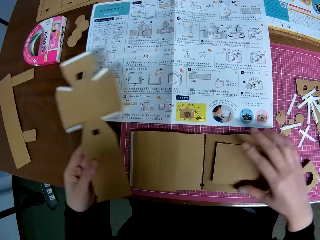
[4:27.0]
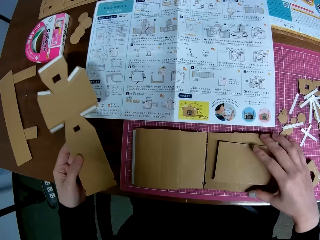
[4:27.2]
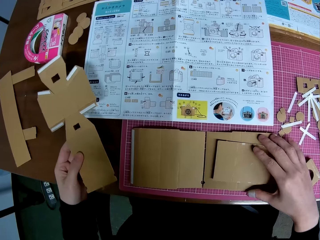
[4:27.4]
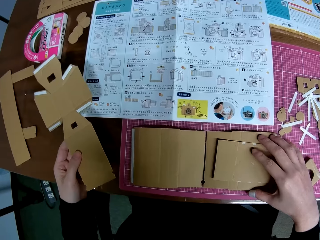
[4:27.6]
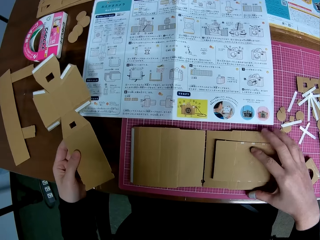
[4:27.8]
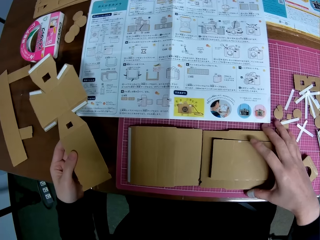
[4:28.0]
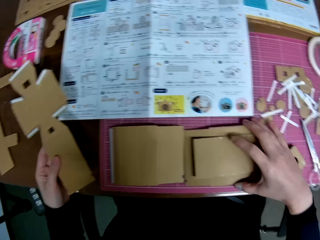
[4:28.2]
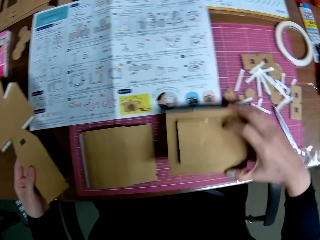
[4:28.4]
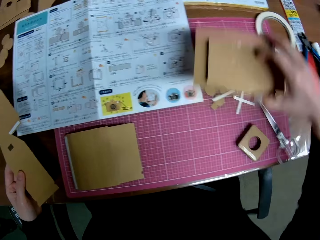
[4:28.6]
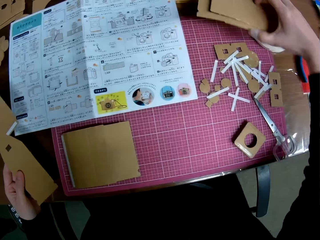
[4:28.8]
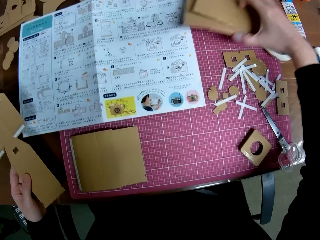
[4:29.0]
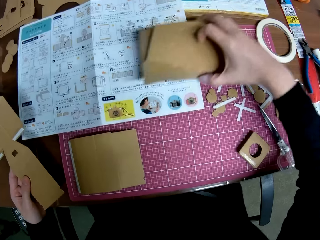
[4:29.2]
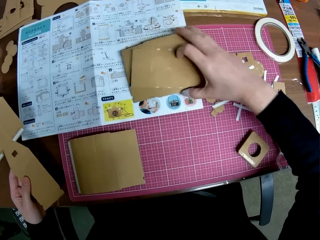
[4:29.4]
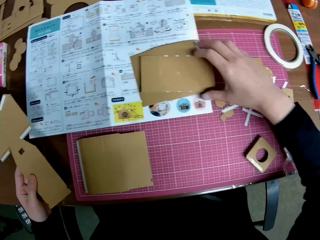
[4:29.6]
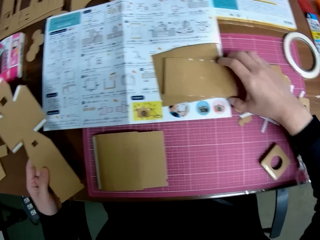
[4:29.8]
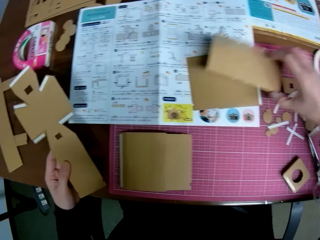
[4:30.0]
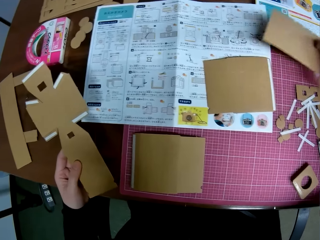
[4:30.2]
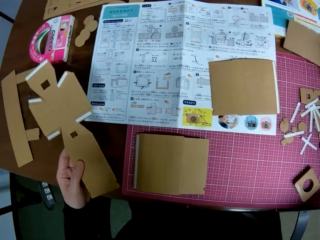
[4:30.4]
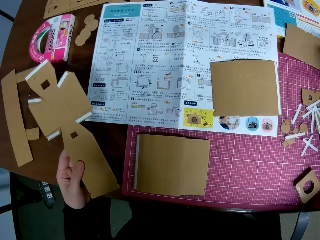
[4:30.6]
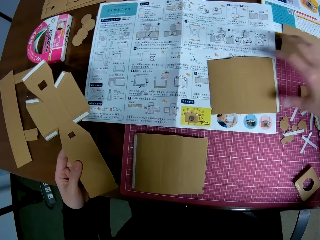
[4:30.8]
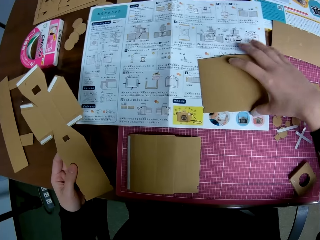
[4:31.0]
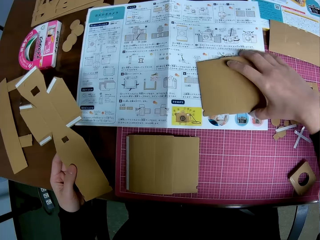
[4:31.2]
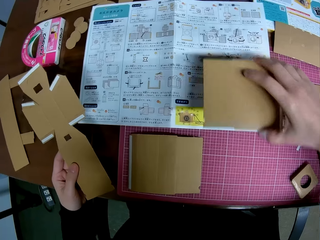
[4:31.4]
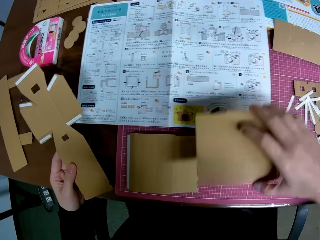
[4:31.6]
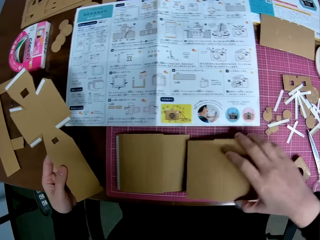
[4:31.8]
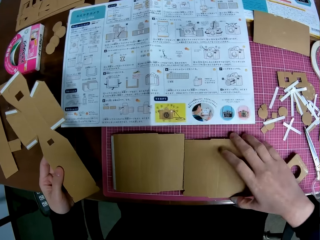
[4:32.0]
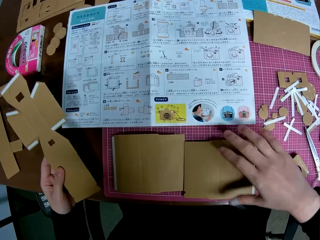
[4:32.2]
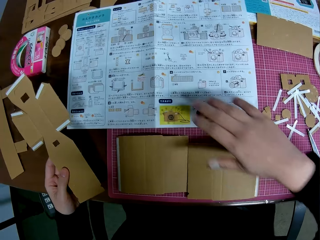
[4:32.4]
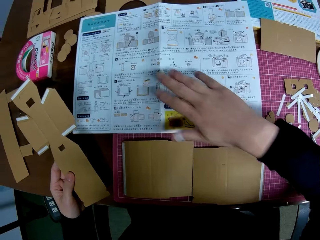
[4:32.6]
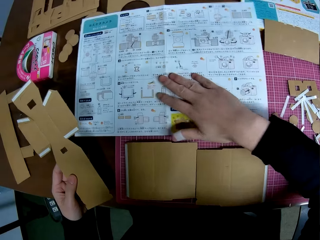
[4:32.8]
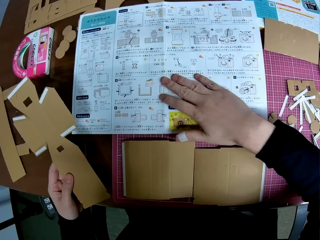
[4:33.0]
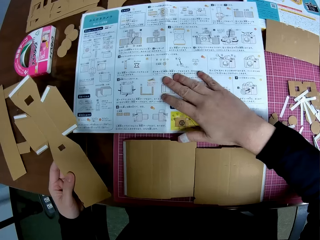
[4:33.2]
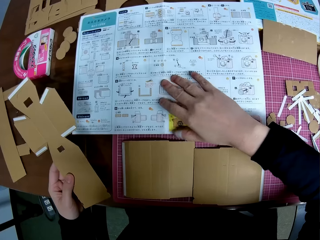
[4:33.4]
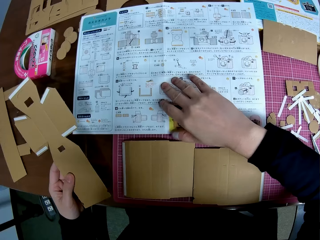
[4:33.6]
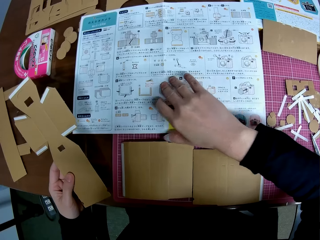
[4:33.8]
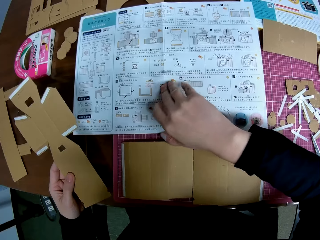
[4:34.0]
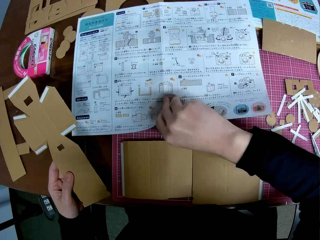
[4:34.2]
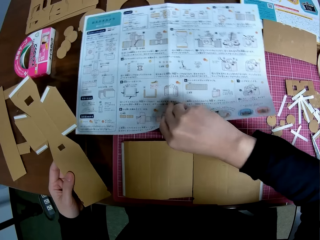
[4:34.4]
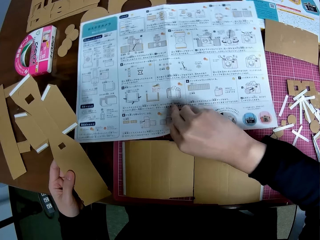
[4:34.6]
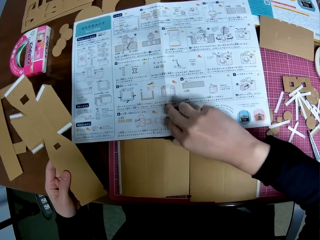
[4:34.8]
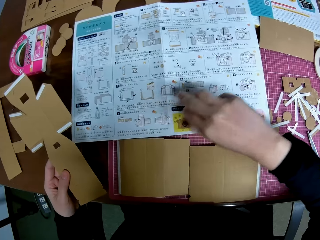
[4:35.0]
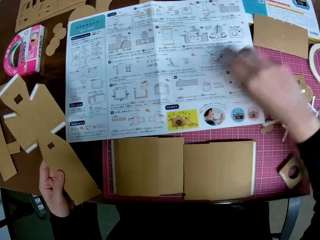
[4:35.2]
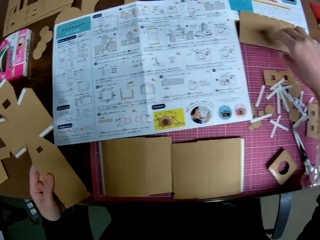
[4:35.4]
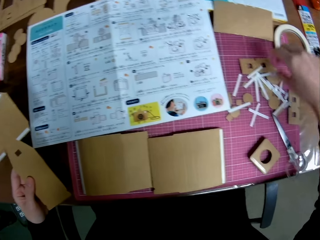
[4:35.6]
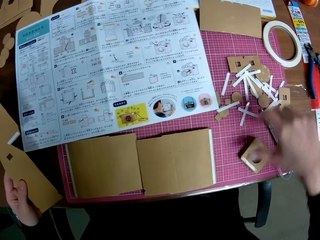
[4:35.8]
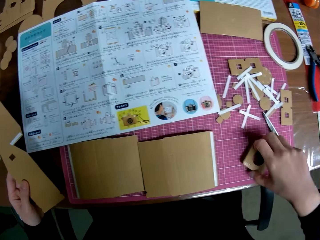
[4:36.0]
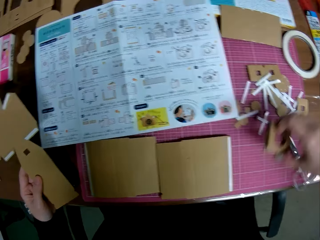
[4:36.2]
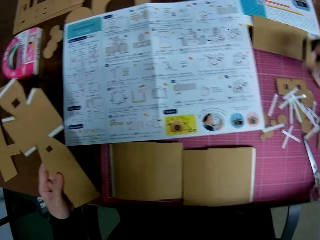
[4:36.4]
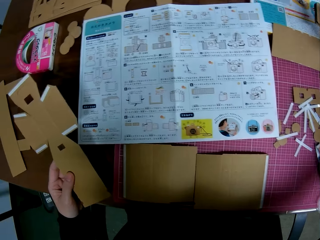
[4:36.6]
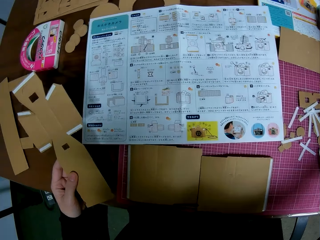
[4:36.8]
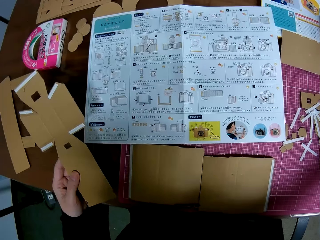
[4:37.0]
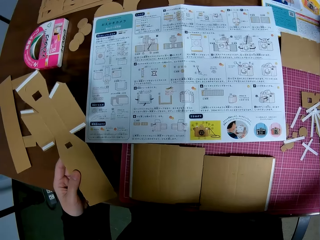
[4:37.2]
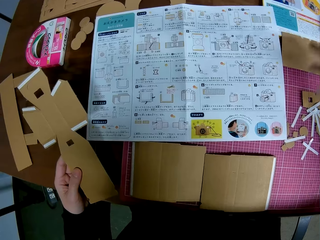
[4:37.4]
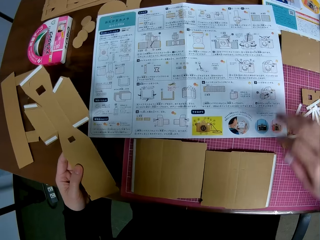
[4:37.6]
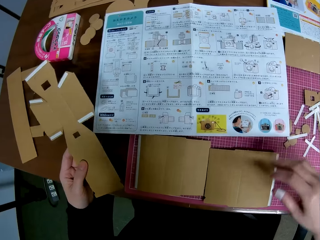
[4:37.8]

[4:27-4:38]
The camera wearer passes the cardboard craft to the left hand. They pick the cardboard crafts. They move the third and first big piece from the cutting mat to the blueprint and the table respectively. They put down the cardboard crafts. They pick the cardboard craft. They put down the cardboard craft. They move the third big piece from the blueprint back to the cutting mat. They pick the cardboard craft. They put down the cardboard craft. They touch the blueprint or manual. They pull the manual. They move the small pieces on the cutting mat to the first big piece on the table. They pick the cardboard craft. They put down the cardboard craft.

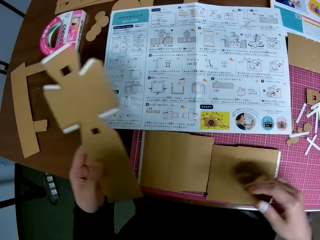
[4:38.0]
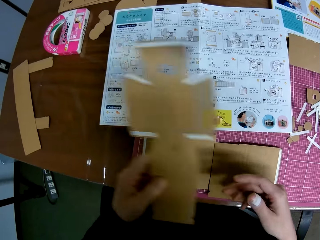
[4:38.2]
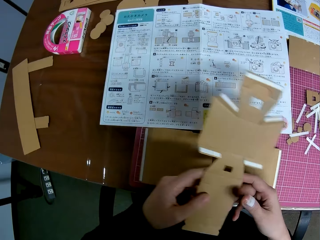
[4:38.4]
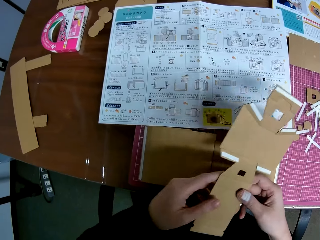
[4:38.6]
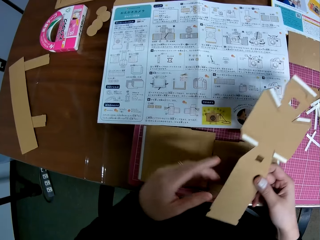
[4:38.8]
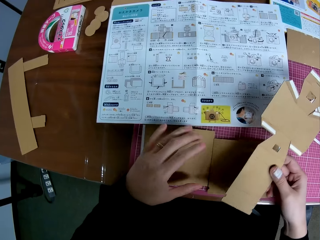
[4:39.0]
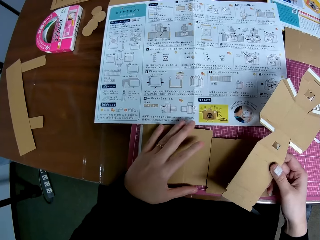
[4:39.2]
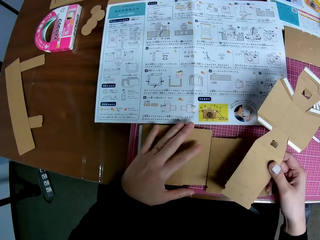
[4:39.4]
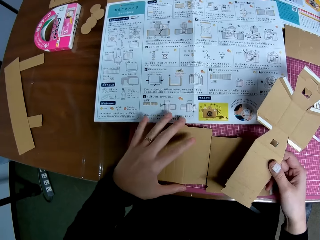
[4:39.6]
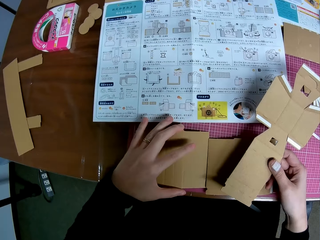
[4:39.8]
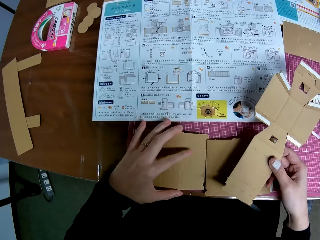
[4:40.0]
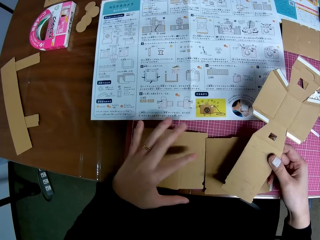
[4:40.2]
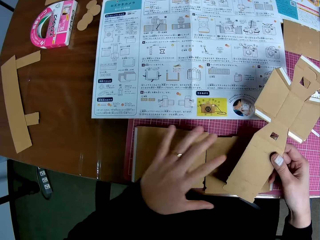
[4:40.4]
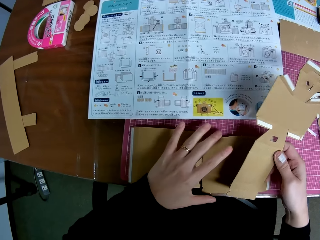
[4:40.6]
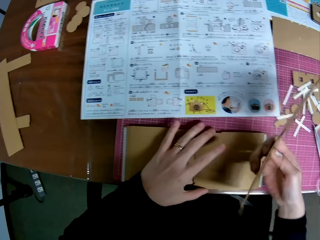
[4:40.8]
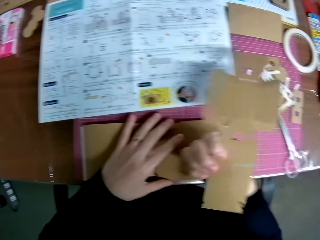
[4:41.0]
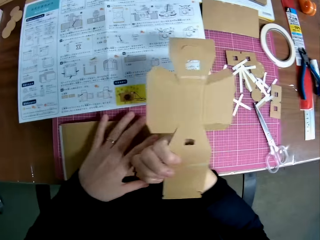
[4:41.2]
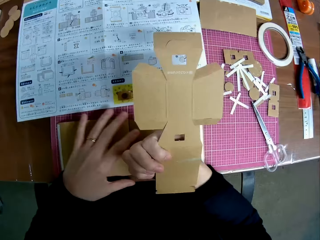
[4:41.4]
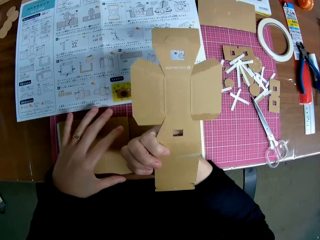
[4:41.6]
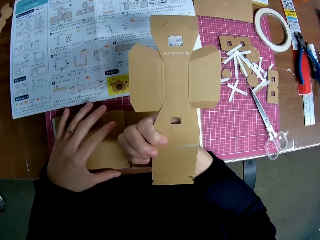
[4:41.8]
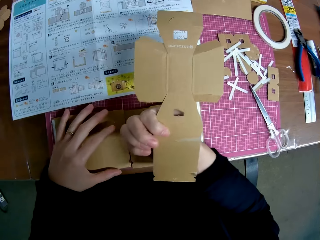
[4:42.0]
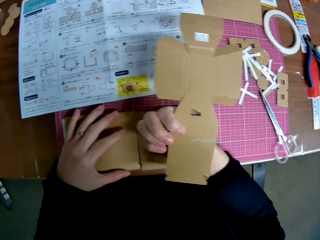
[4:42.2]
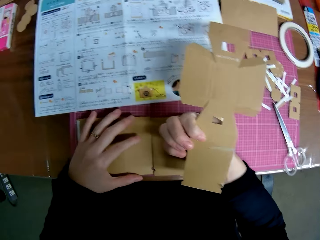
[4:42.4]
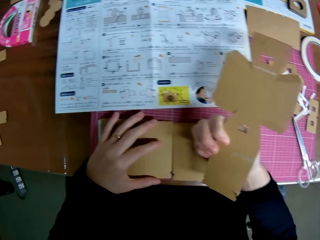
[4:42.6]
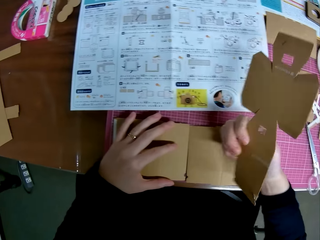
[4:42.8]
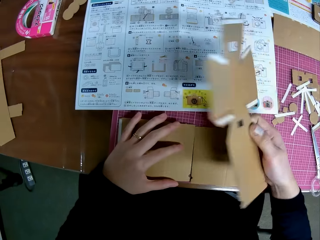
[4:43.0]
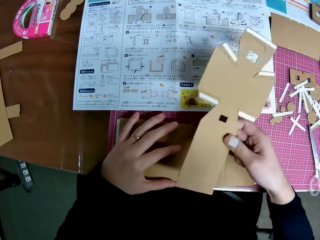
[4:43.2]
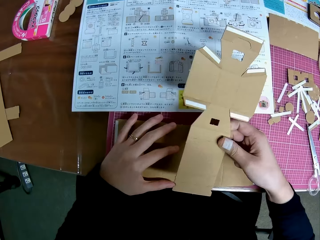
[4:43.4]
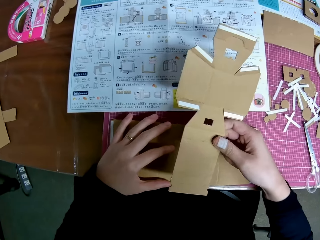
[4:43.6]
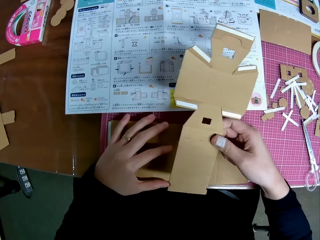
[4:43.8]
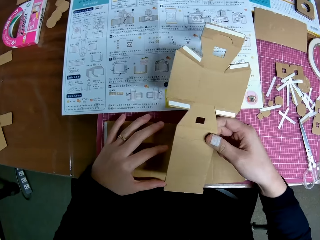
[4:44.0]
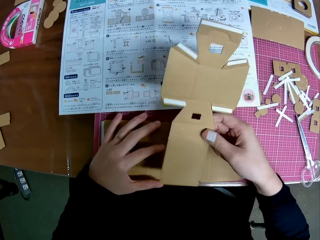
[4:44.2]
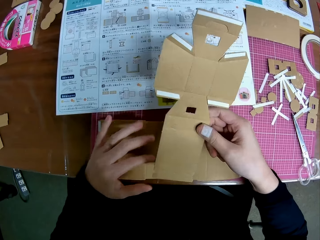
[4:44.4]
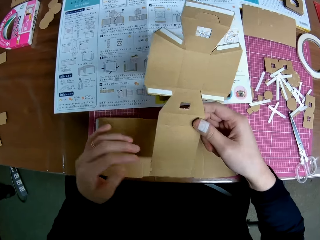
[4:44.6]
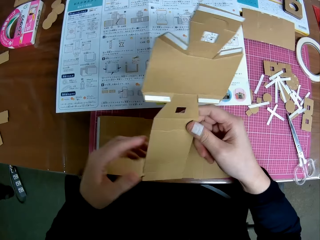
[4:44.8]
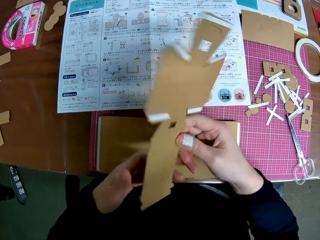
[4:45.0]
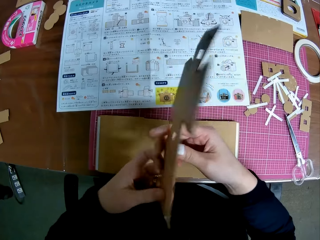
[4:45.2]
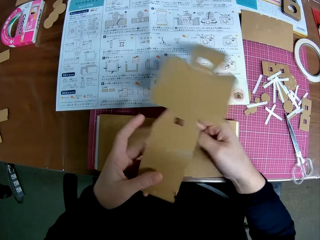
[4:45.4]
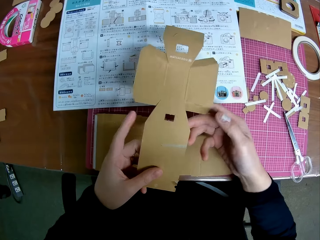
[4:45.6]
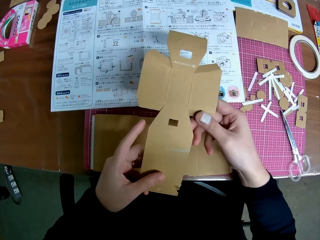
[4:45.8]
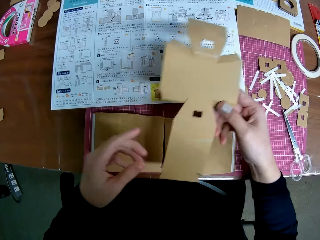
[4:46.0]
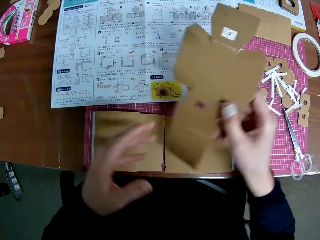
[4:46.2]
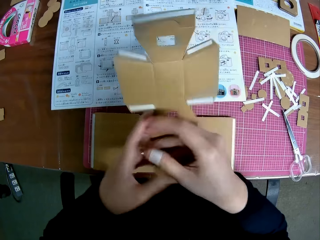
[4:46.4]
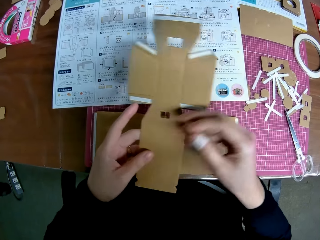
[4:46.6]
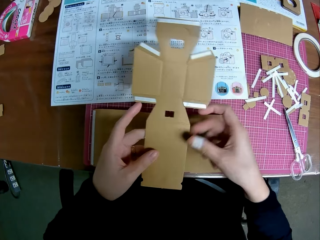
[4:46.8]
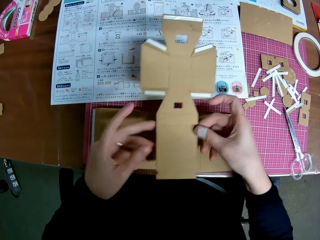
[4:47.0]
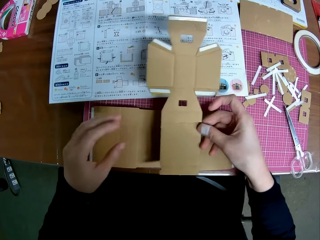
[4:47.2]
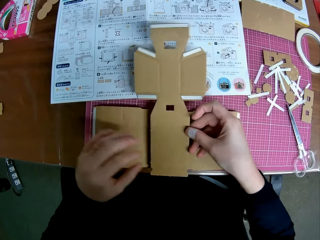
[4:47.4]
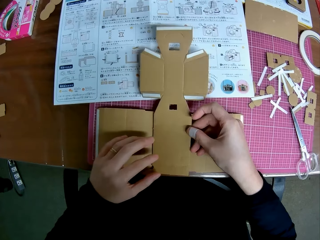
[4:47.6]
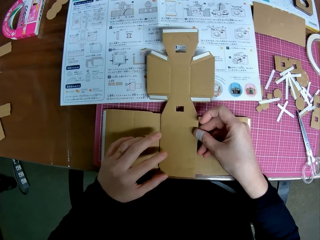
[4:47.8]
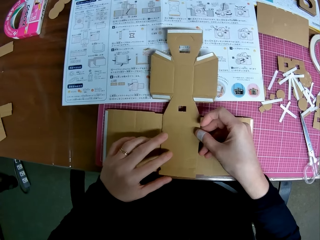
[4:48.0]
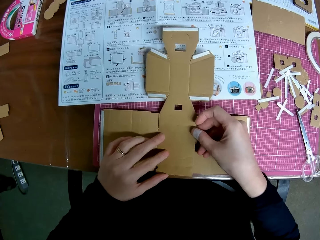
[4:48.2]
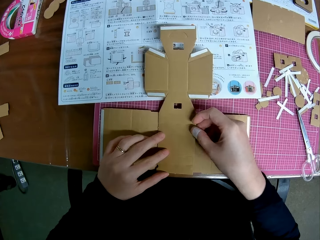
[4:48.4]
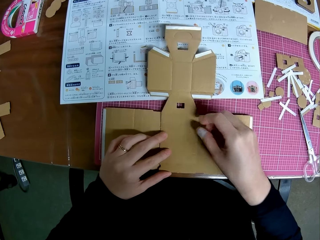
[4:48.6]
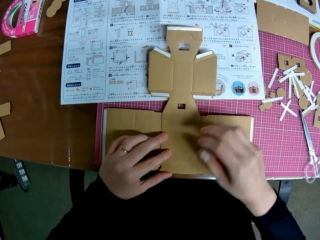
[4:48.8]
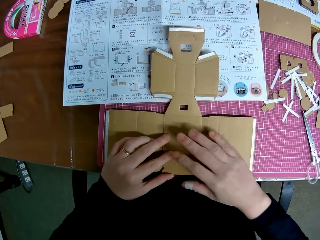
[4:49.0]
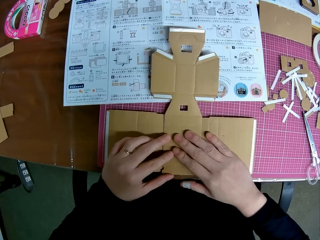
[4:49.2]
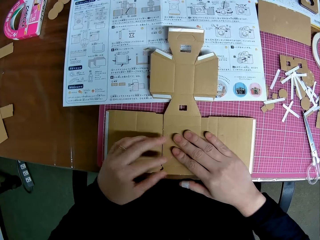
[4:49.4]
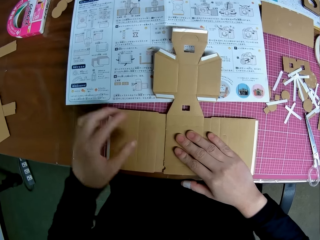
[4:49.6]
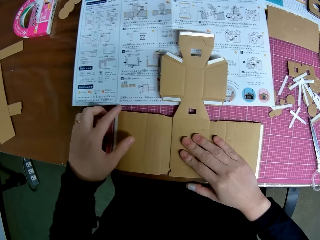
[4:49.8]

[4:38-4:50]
The camera wearer passes the cross shaped piece from her left hand to her right hand. She moves the cardboard crafts and touches the second and third big piece on the cutting mat. She turns the cross shaped piece upside down again. She stares at the cardboard craft. She looks at the cross shaped piece in her hands. She turns the cross shaped piece upside down again. She holds the papercraft with both hands. She turns the back of the papercraft. She turns the front side. She places the cross-shaped piece on the second and third big pieces on the cutting mat. She fixes the papercraft in between the other two.
